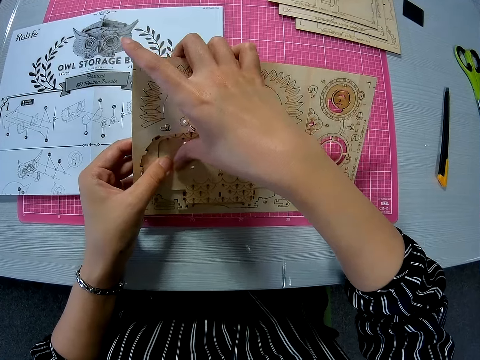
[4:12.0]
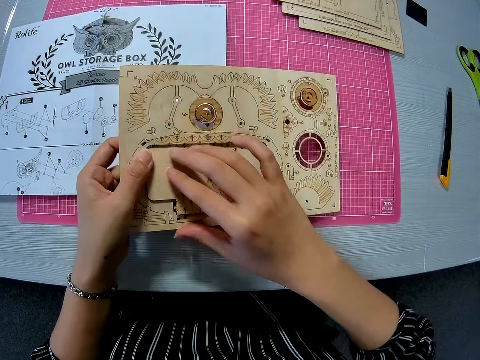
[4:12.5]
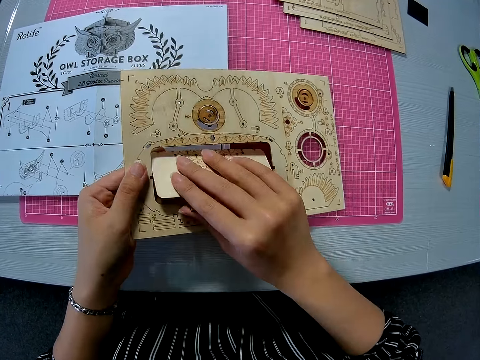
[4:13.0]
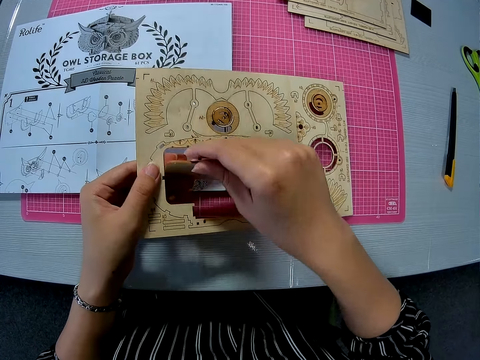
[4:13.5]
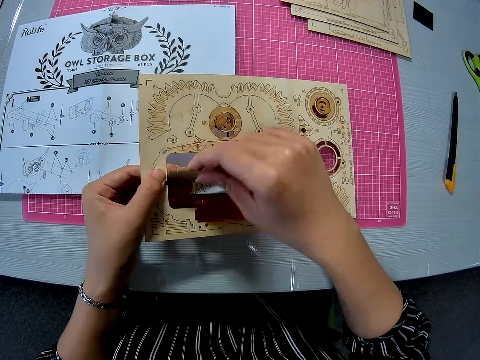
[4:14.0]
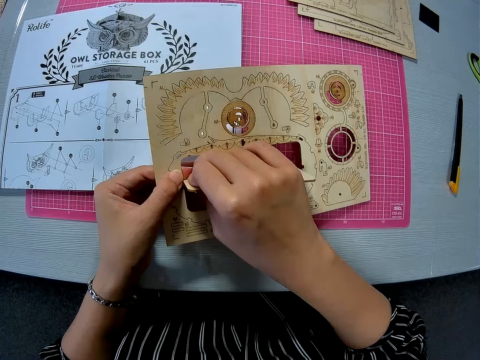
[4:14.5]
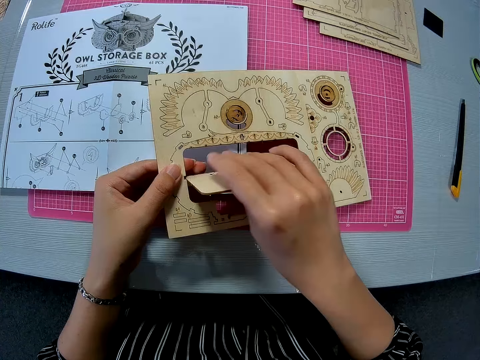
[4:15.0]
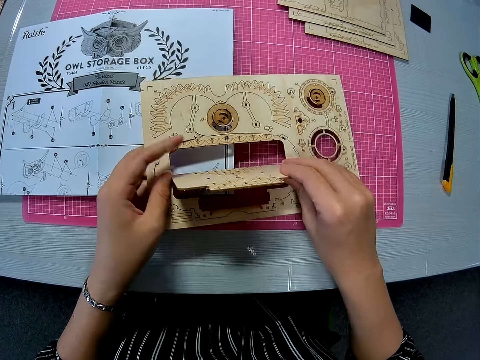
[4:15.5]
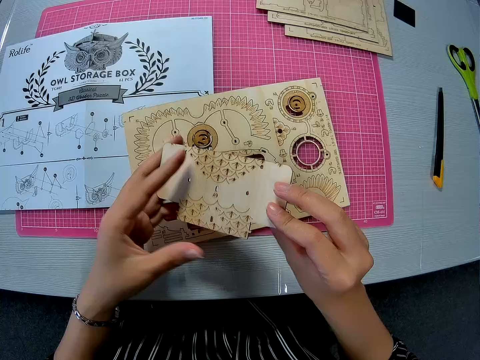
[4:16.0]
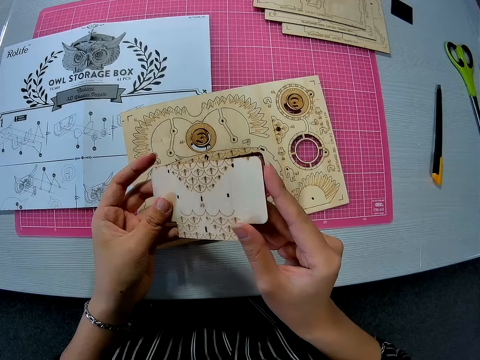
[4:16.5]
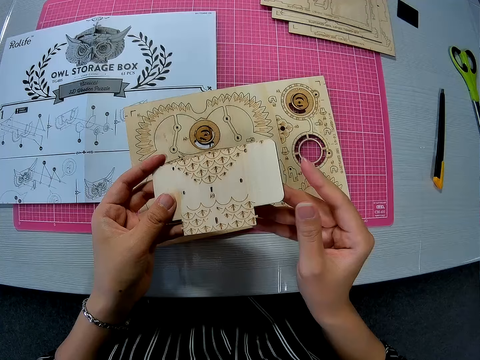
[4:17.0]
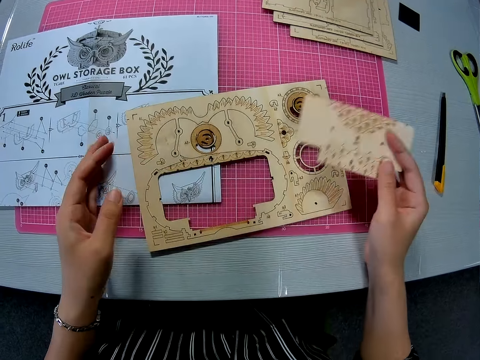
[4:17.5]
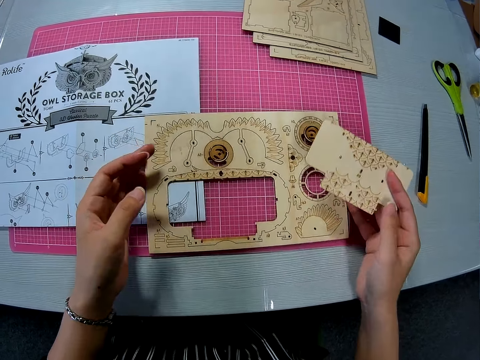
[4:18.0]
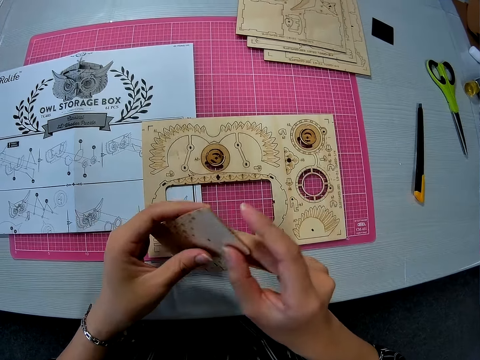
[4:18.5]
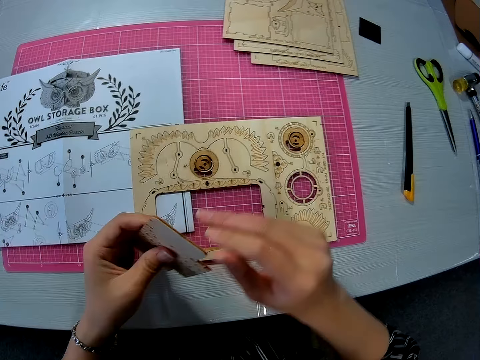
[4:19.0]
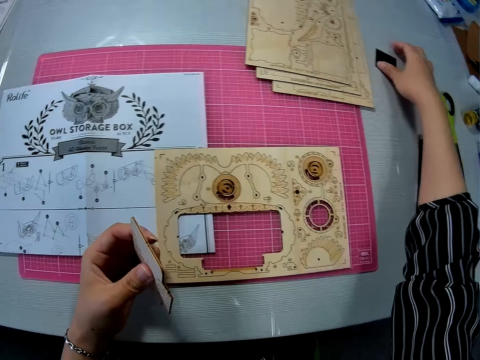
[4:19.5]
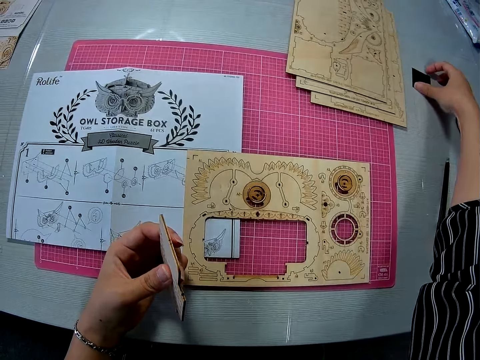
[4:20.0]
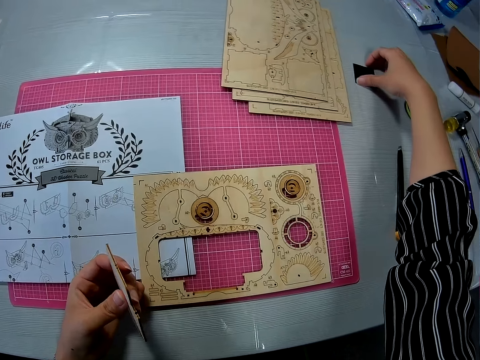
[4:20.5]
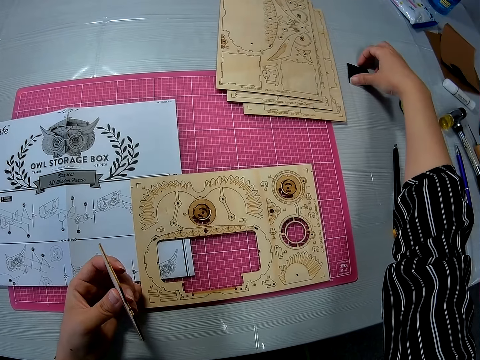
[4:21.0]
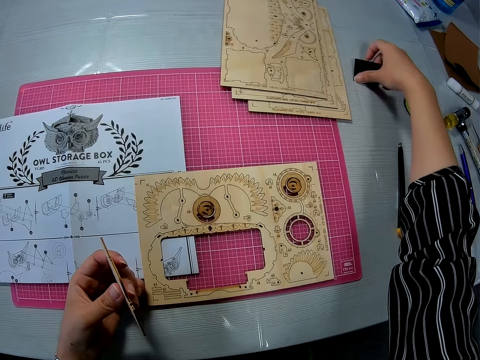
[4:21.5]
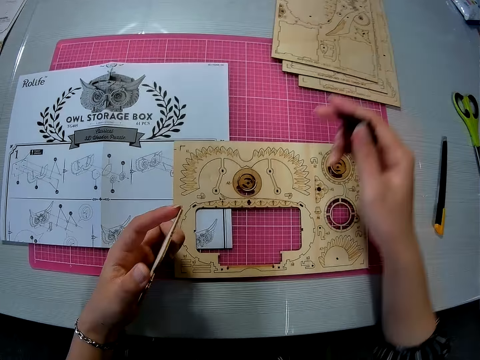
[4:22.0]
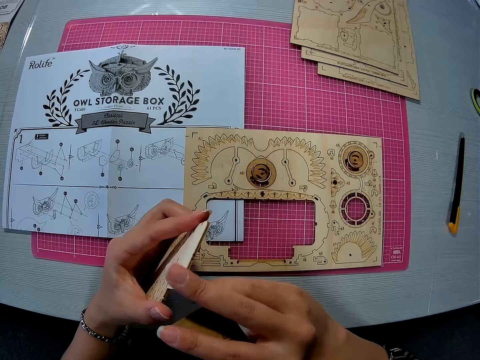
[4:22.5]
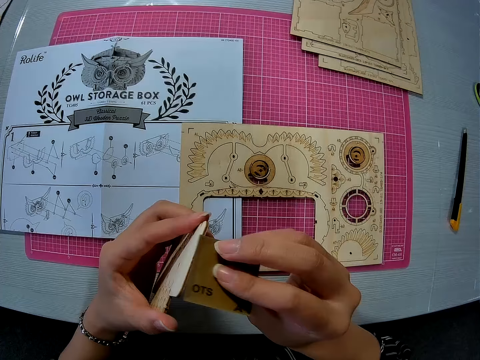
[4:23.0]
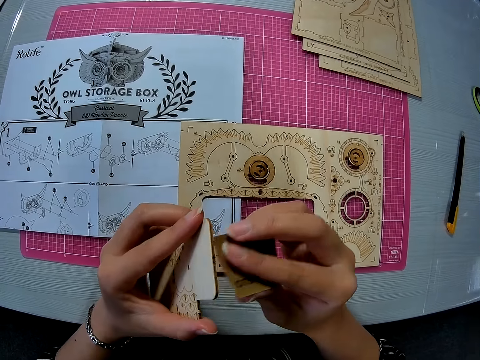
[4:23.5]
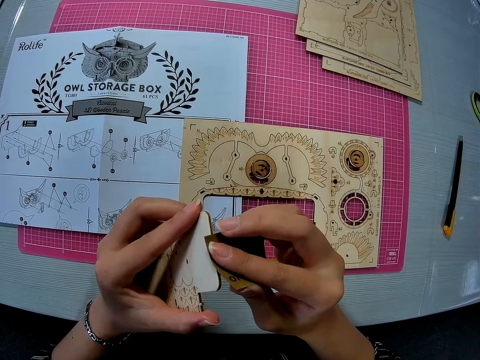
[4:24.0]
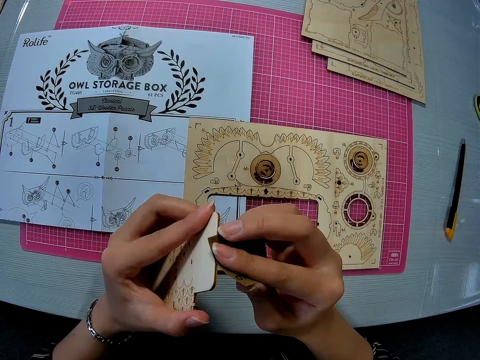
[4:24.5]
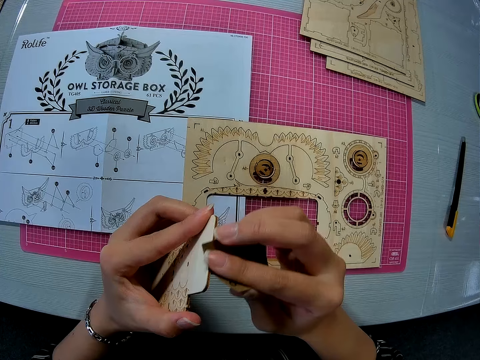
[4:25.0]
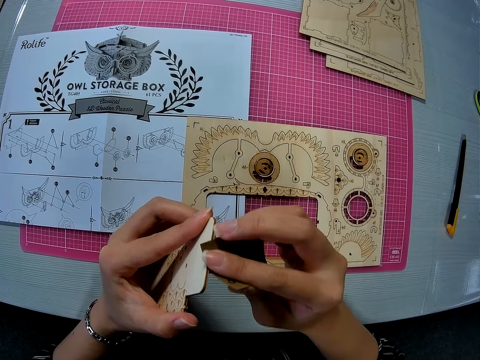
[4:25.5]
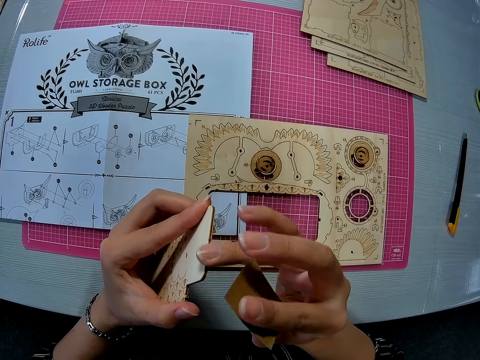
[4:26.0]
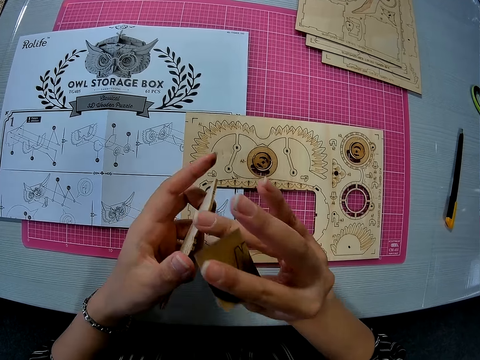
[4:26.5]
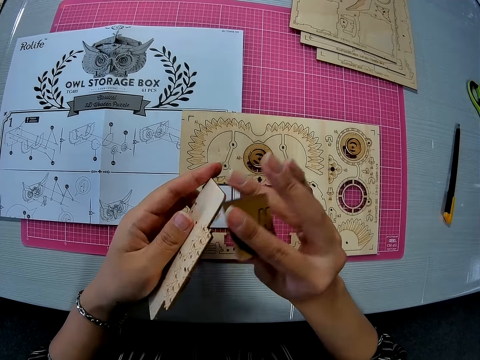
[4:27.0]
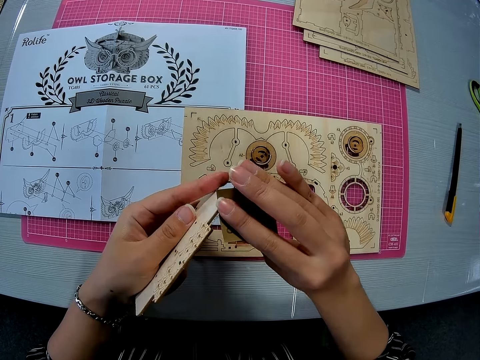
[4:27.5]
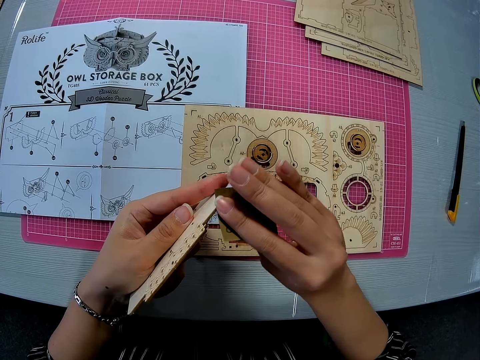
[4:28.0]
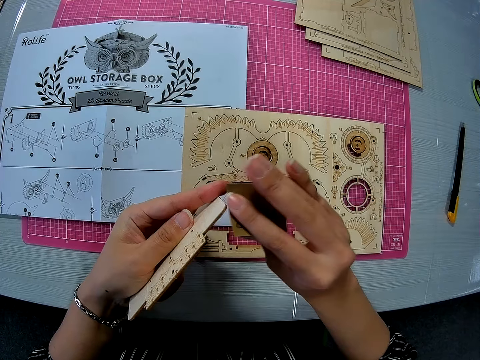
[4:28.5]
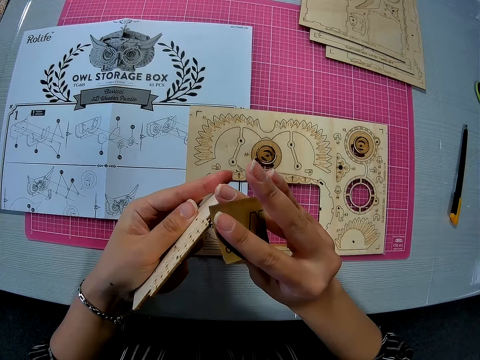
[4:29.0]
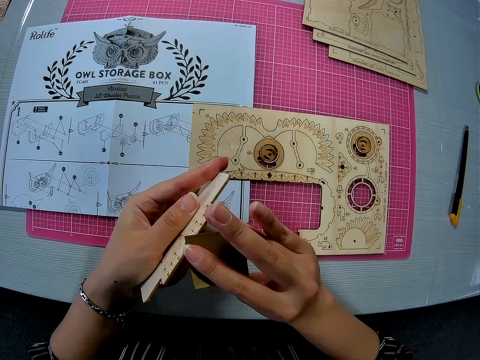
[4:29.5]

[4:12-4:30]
The camera wearer removes something. They pick up sandpaper from the table. They scrape something. They sandpaper the wood.

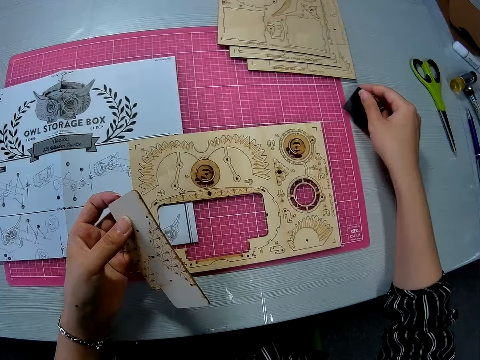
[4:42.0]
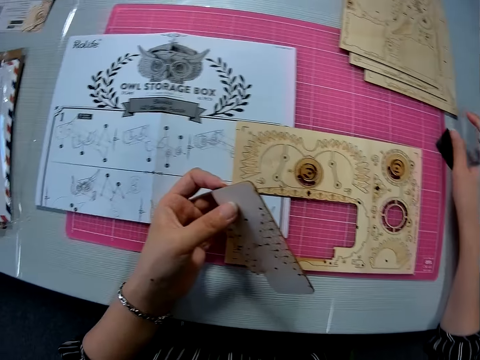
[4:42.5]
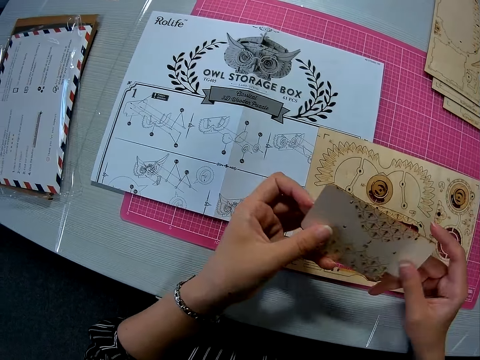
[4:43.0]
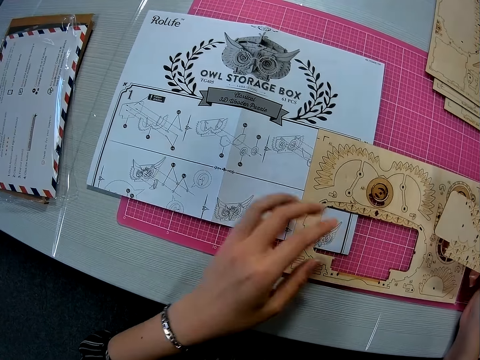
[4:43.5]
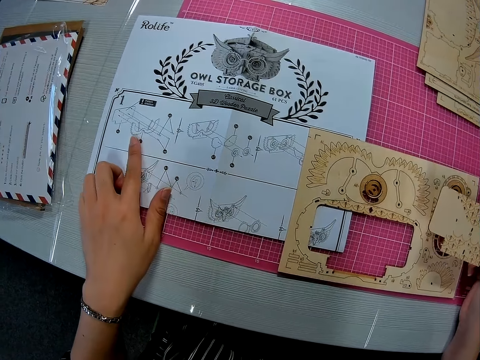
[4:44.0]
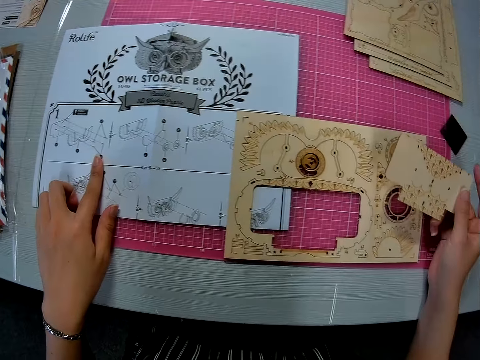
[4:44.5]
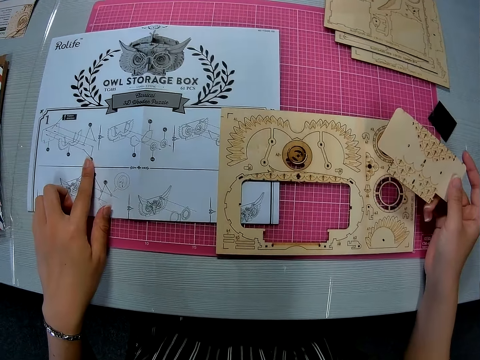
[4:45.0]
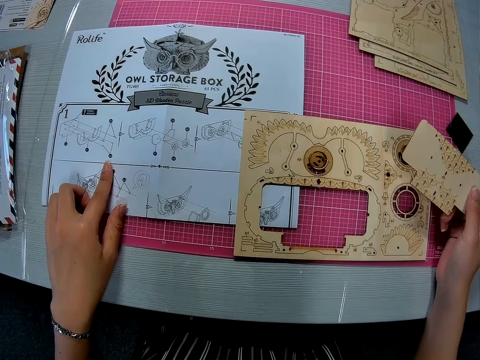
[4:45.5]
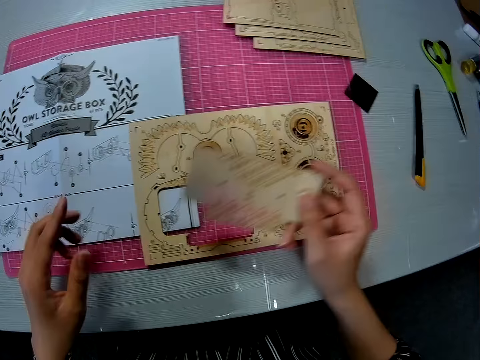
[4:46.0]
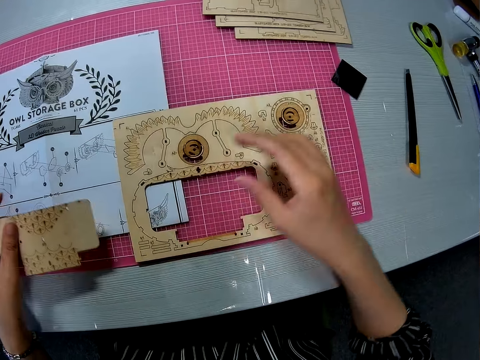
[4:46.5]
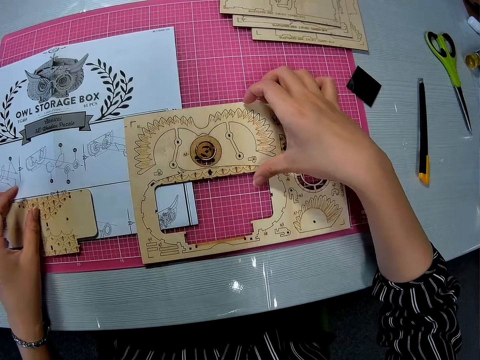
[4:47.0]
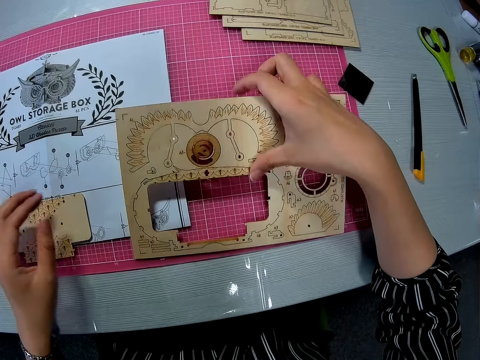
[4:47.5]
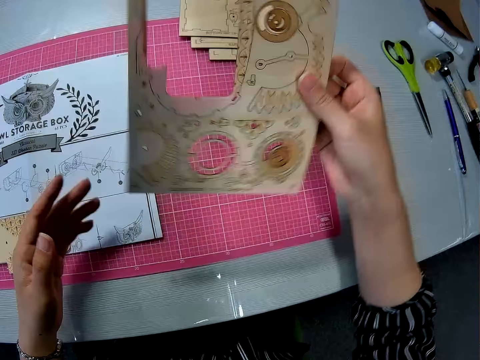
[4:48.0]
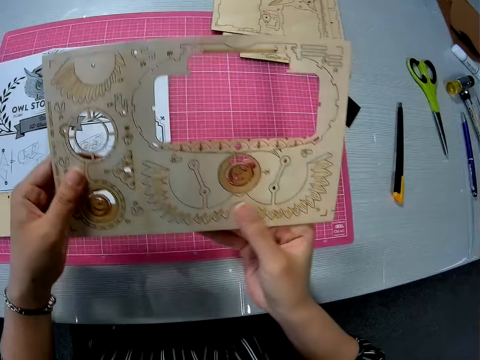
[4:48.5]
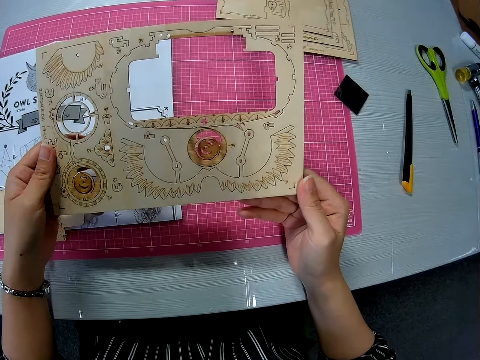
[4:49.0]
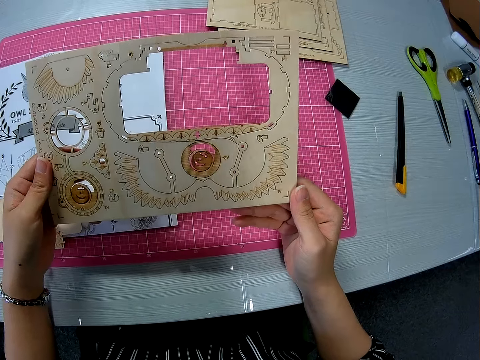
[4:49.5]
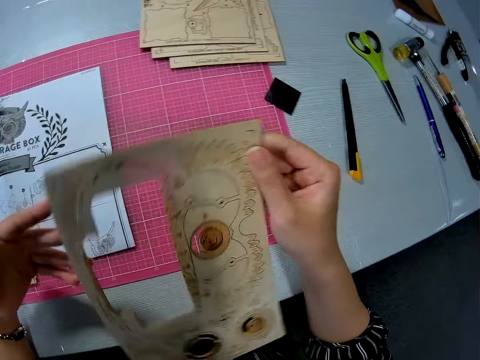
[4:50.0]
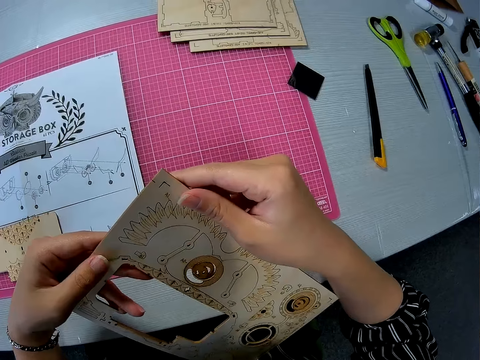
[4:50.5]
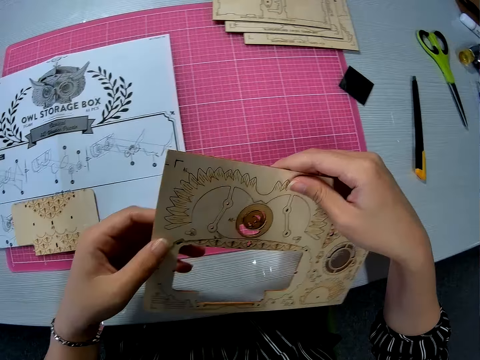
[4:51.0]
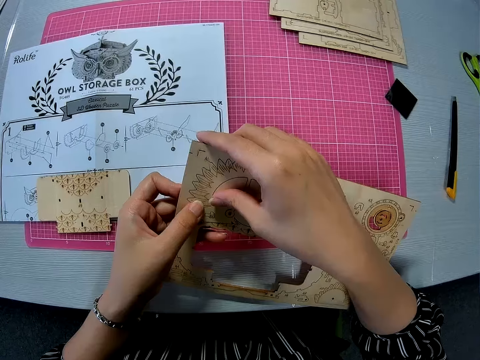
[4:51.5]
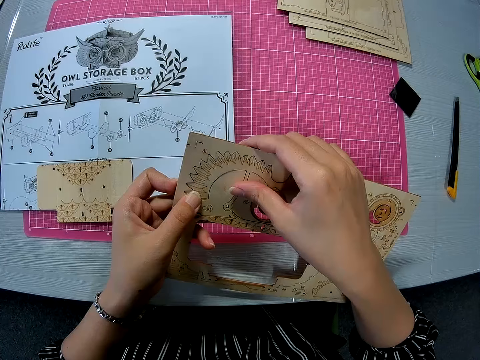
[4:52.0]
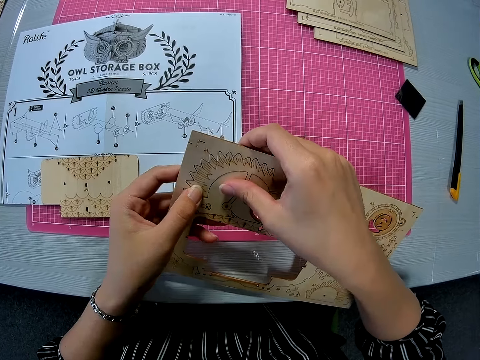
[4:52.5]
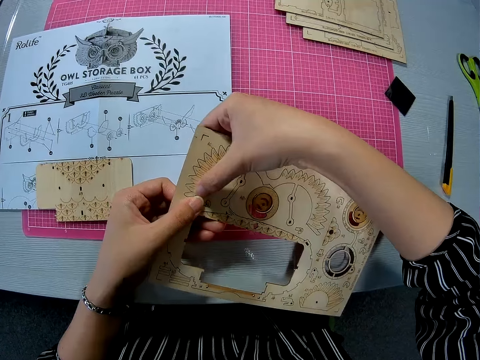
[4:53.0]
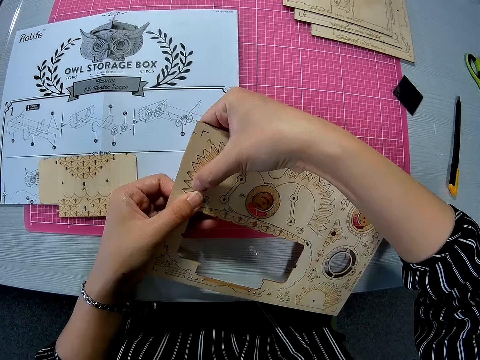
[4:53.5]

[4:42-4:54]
The camera wearer drops the sandpaper. She touches the instruction paper. She passes the wooden puzzle piece to her left hand. She drops the wooden puzzle piece on the paper instruction sheet. She picks a wooden puzzle sheet from the pink sheet on the table. She looks at the wooden puzzle. She holds the wooden puzzle sheet with both hands. She rolls the wooden puzzle sheet to the left. She pushes out a carved piece from the wooden puzzle sheet with both hands.
